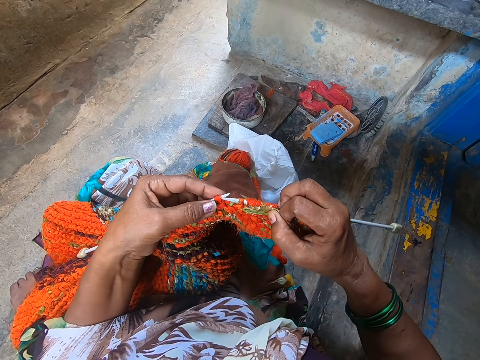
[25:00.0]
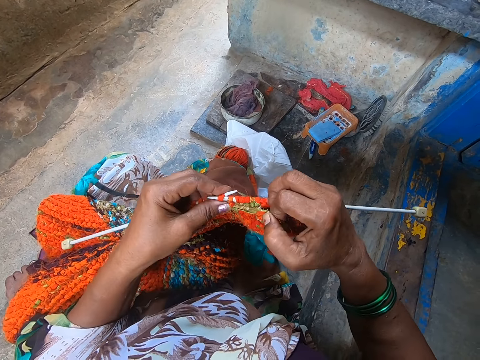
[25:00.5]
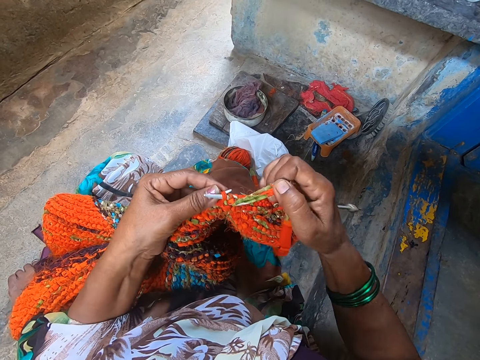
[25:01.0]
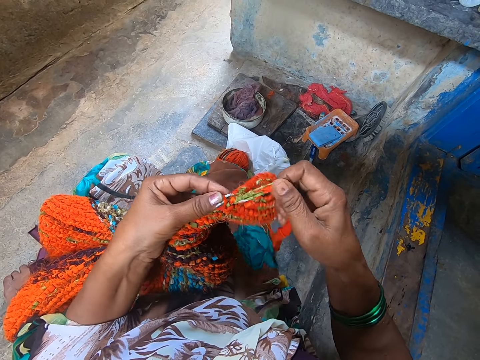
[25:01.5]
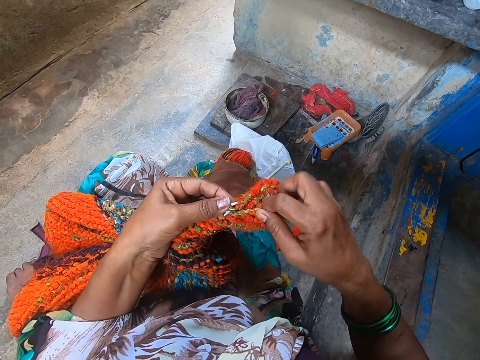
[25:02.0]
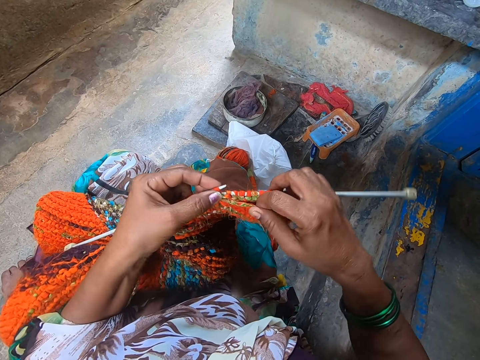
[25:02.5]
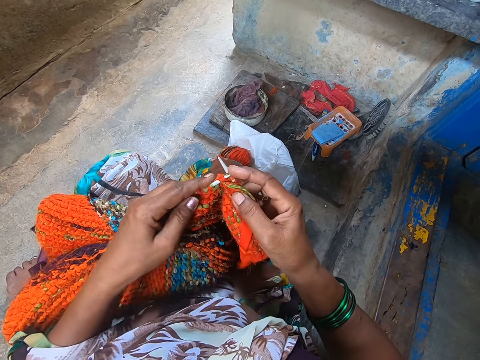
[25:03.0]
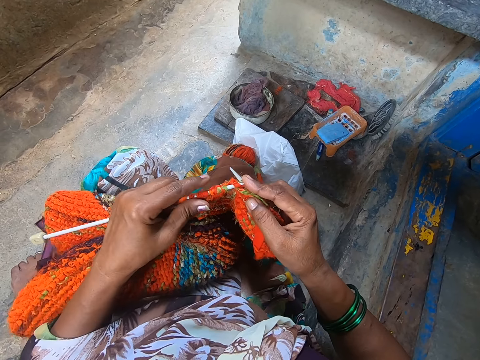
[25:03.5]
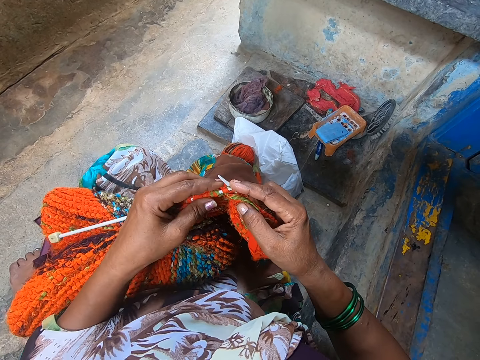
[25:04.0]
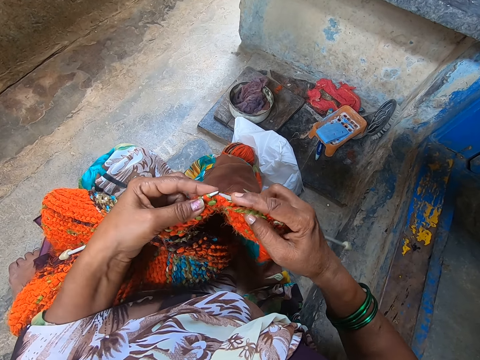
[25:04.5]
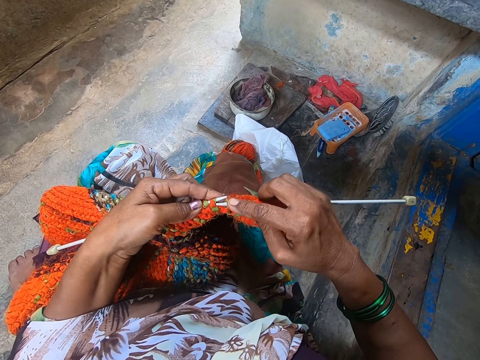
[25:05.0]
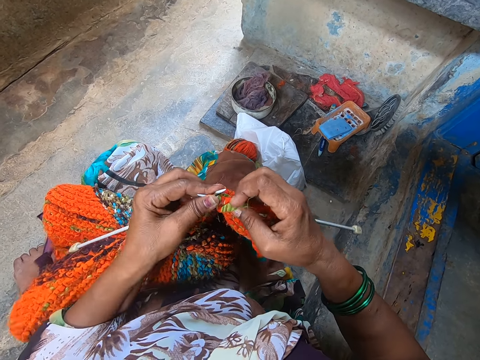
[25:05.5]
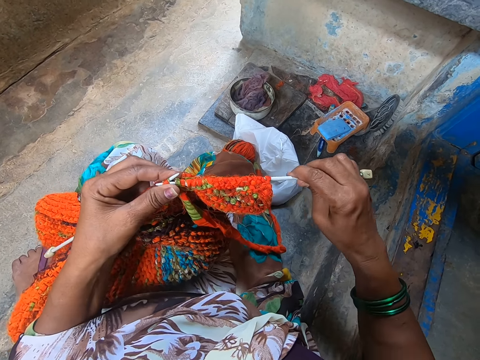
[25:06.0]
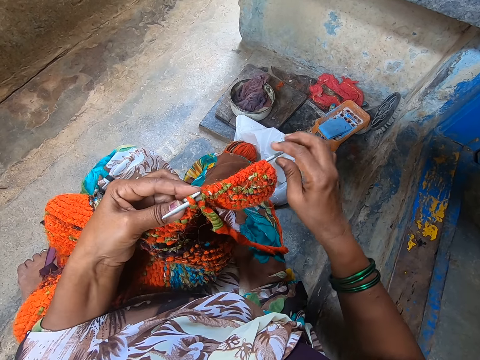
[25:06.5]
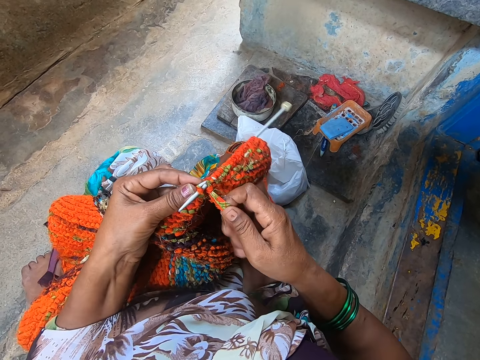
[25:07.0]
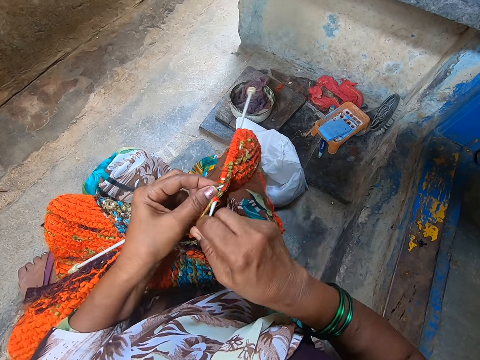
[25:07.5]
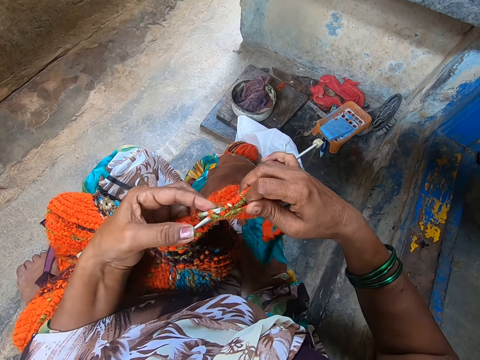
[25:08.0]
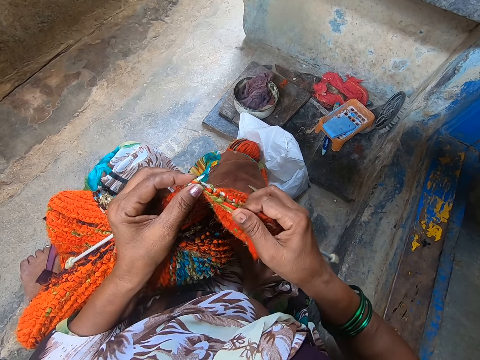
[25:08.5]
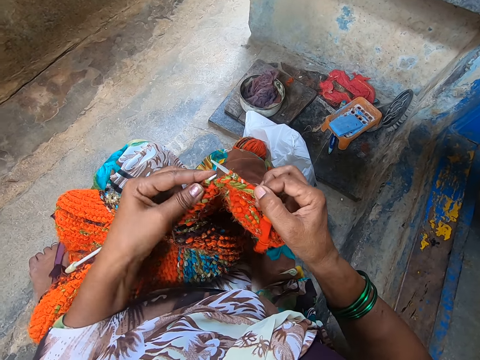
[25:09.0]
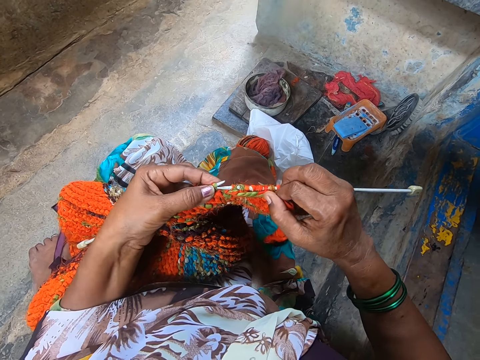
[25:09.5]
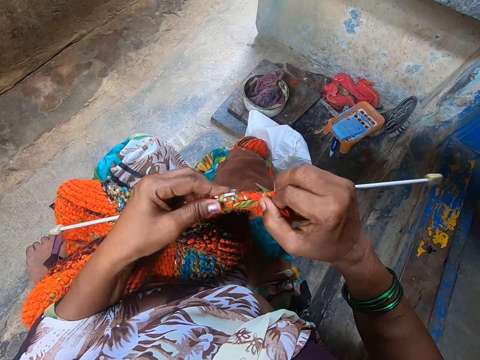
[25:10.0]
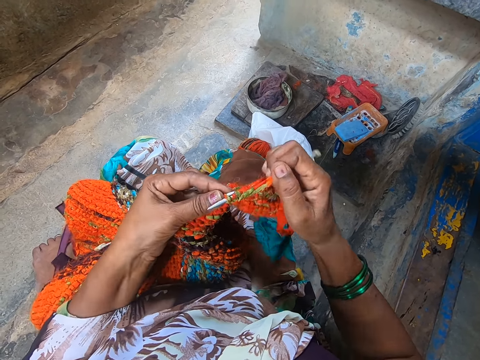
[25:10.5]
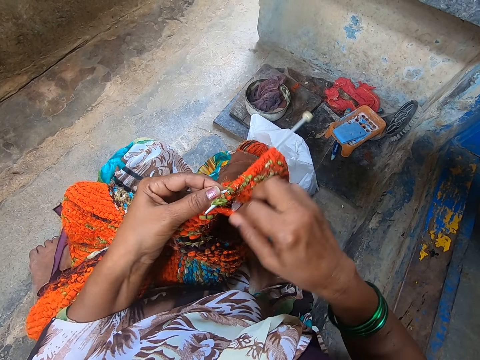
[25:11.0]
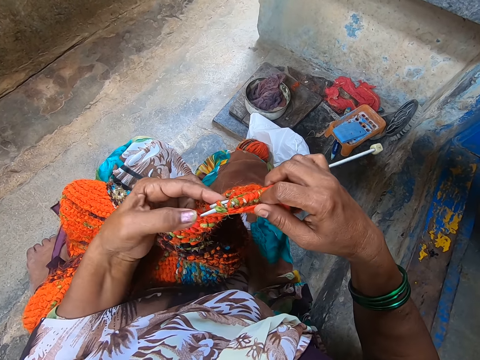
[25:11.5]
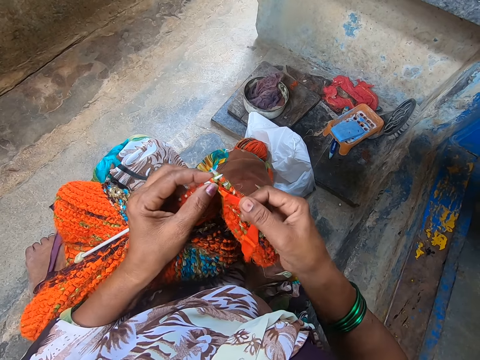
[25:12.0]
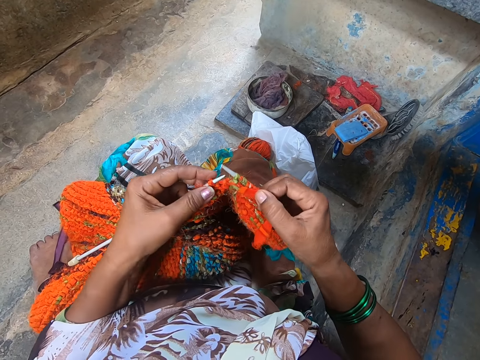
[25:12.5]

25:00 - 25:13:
The camera wearer knits a fabric. They coil a knitting thread on a knitting needle. They knit the fabric. They push the knitting needle. They coil the knitting thread on the knitting needle. They knit the fabric. They coil the knitting thread on the knitting needle.

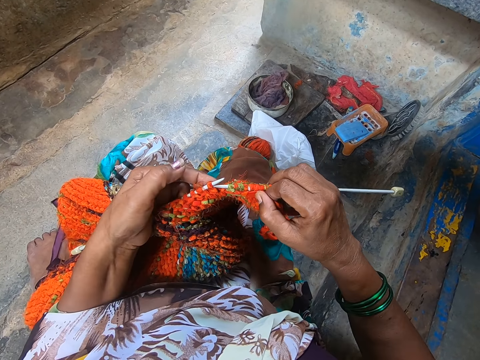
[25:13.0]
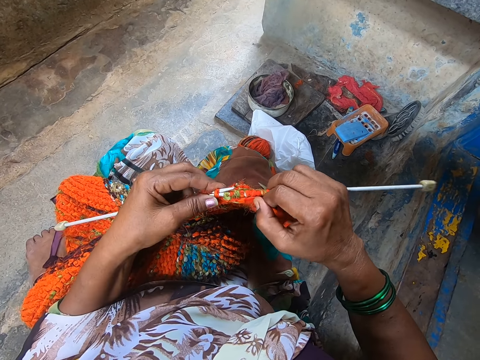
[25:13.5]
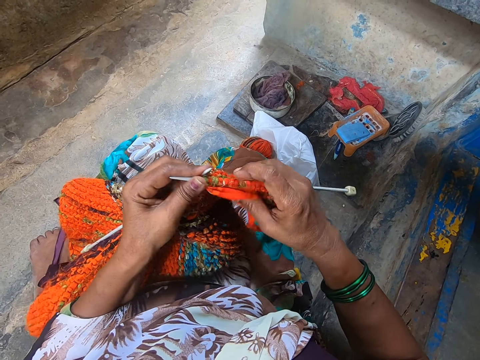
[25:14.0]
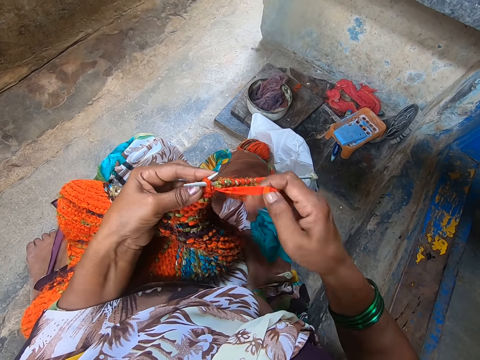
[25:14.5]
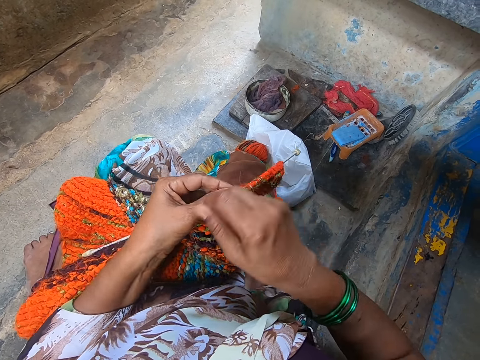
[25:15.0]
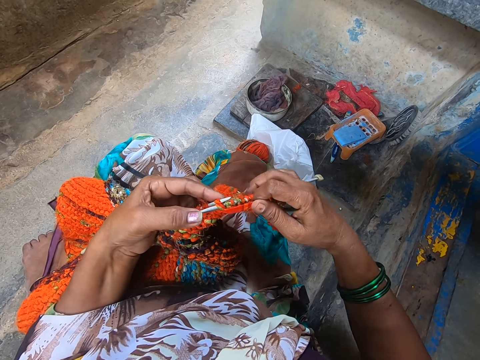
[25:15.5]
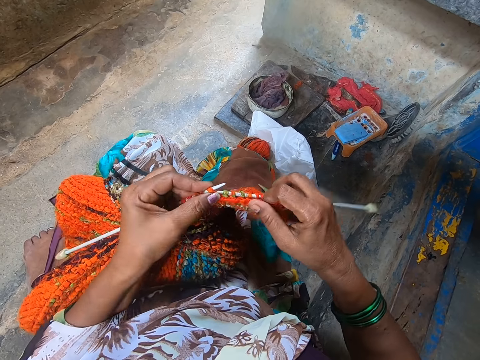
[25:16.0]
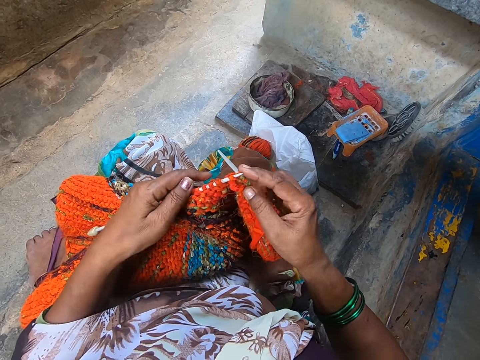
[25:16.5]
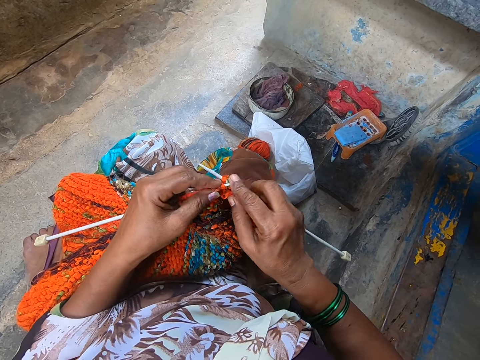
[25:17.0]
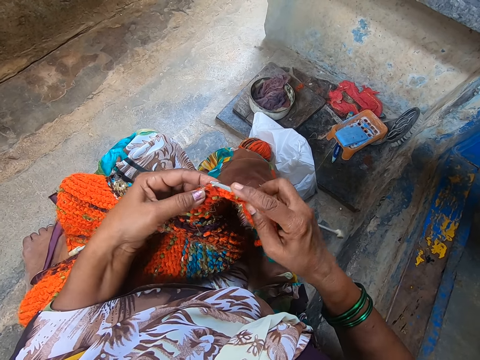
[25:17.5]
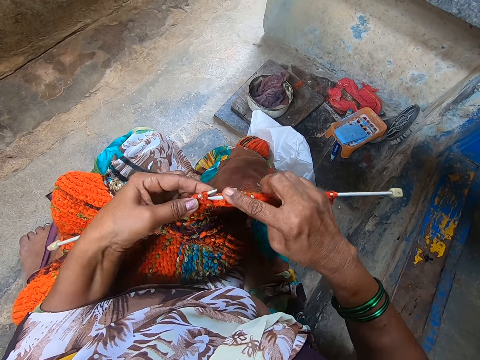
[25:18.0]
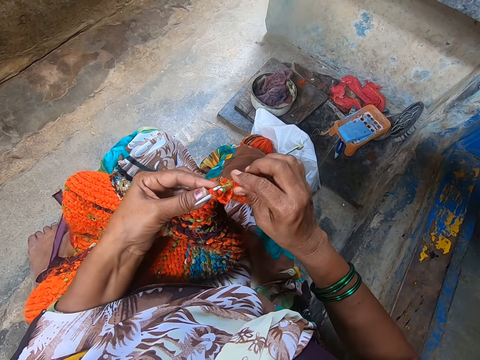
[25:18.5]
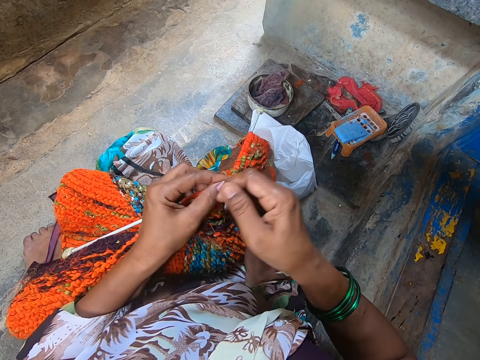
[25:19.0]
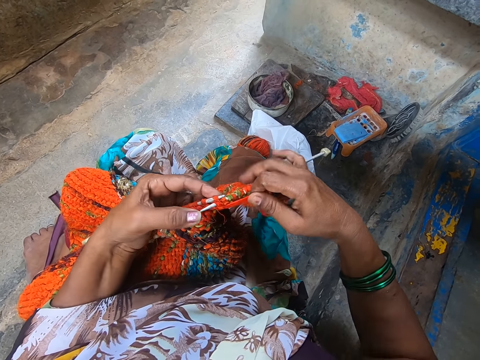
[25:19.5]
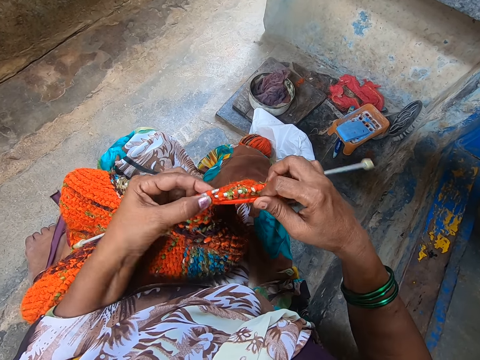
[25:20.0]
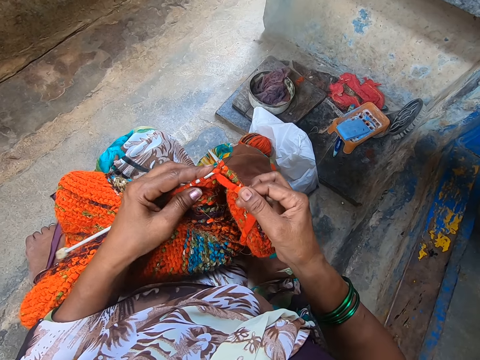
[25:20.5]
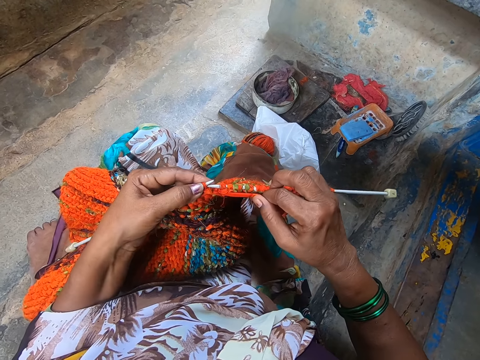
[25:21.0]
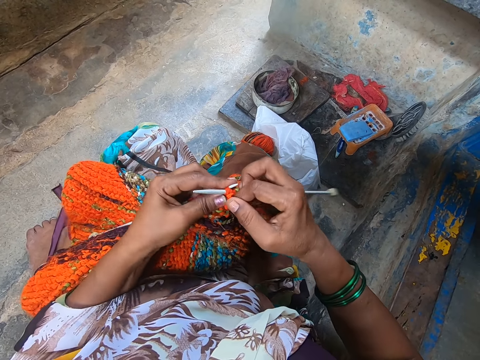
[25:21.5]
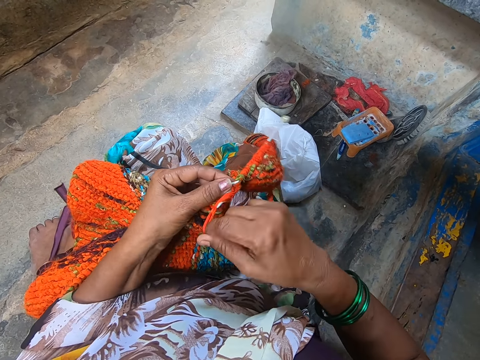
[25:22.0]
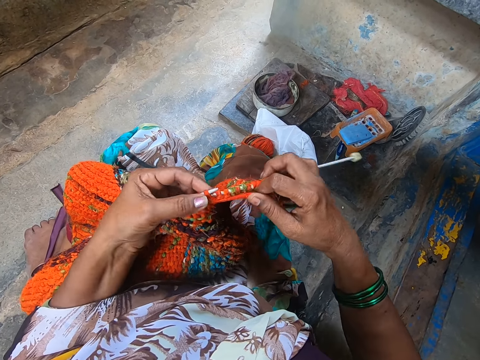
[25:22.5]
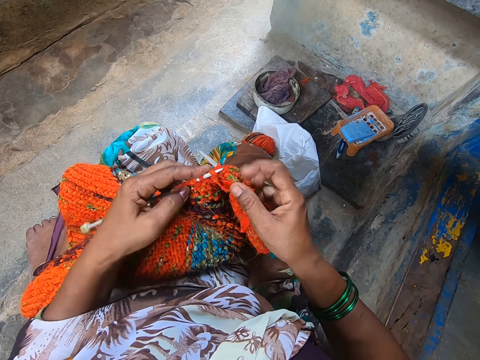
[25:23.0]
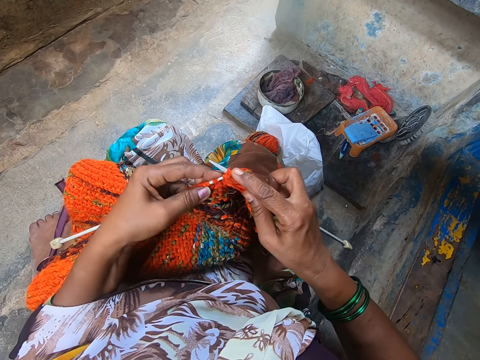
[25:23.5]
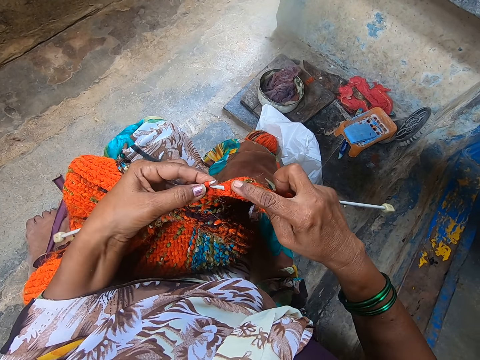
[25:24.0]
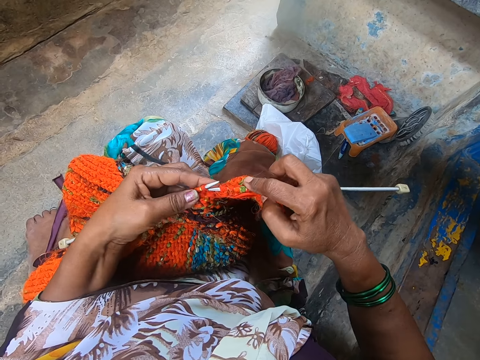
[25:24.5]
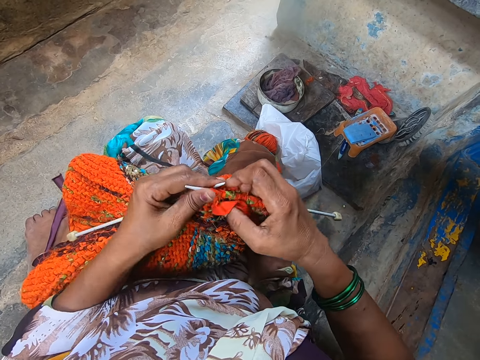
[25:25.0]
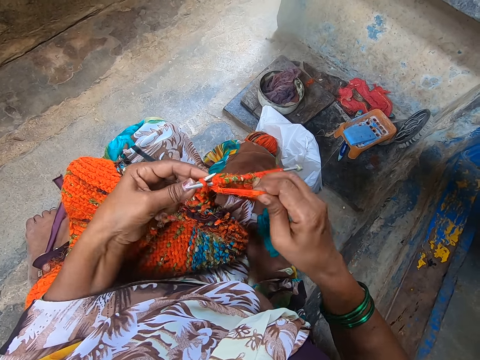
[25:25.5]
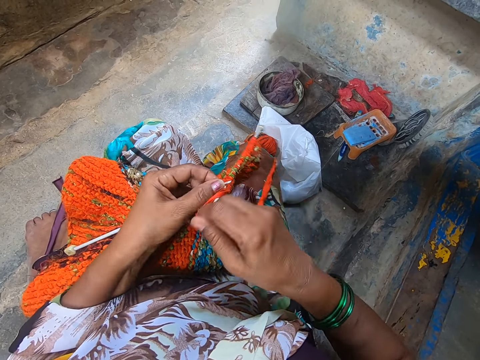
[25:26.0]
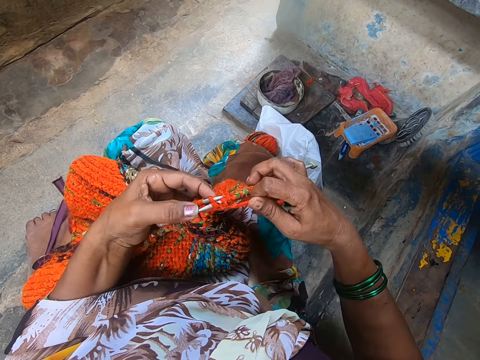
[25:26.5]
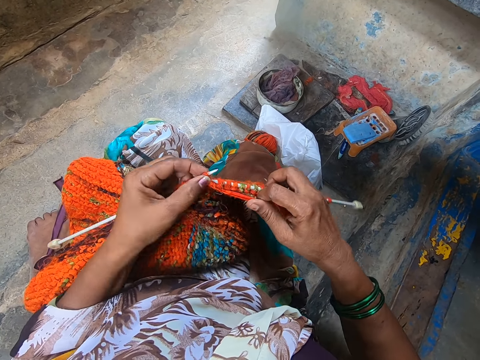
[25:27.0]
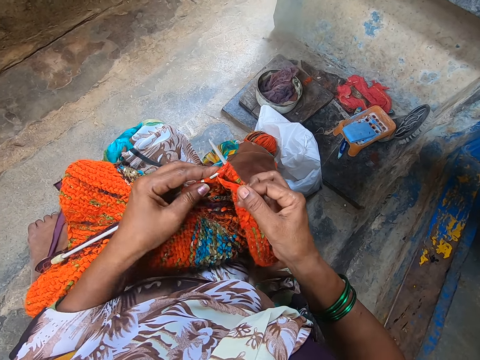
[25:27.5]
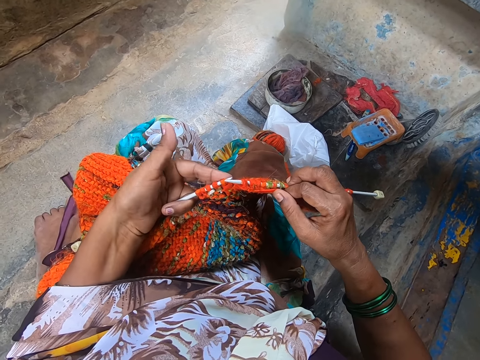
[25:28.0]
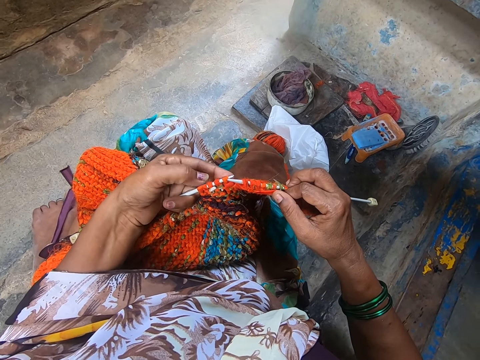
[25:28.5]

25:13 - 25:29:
The camera wearer knits a fabric. They coil a knitting thread on a knitting needle. They knit the fabric. They coil the knitting thread on the knitting needle. They knit the fabric. They coil the knitting thread on the knitting needle. They knit the fabric. They coil the knitting thread on the knitting needle.
